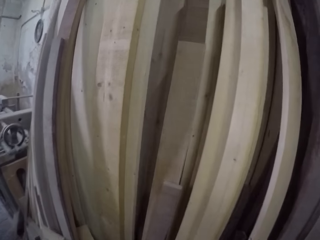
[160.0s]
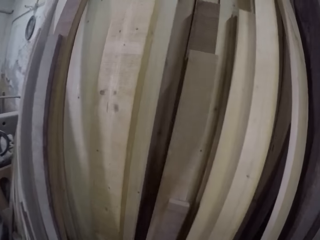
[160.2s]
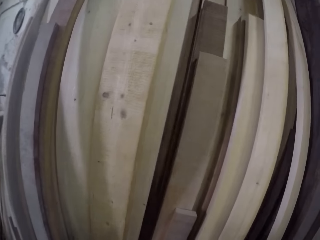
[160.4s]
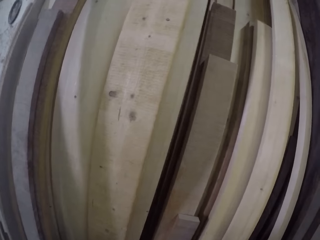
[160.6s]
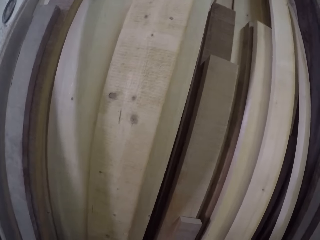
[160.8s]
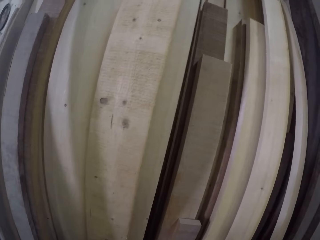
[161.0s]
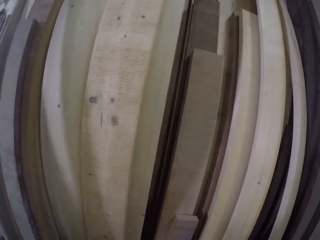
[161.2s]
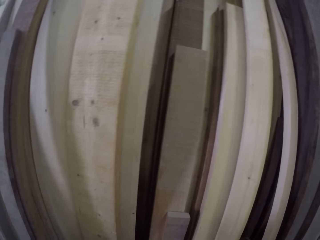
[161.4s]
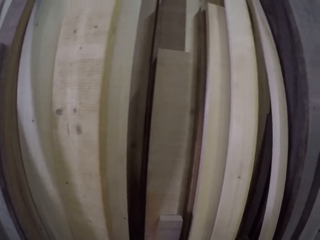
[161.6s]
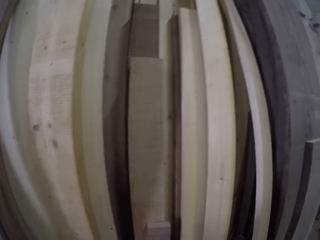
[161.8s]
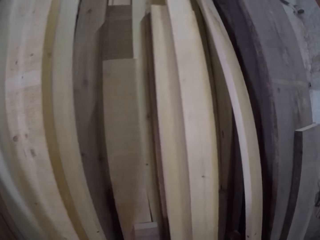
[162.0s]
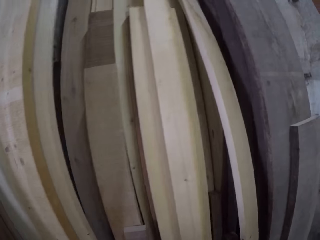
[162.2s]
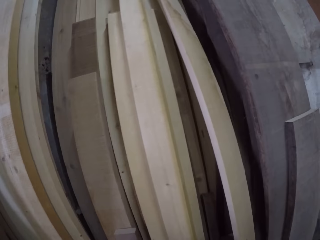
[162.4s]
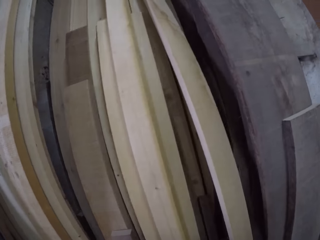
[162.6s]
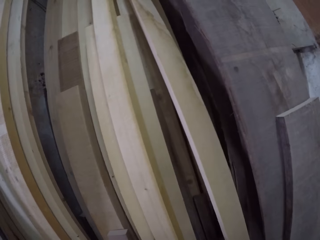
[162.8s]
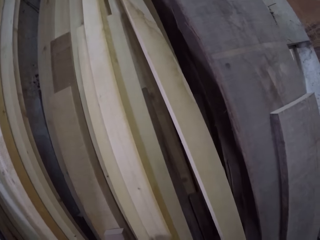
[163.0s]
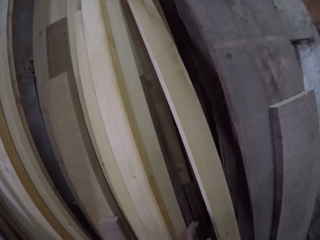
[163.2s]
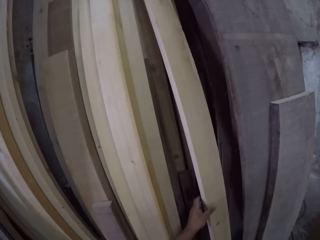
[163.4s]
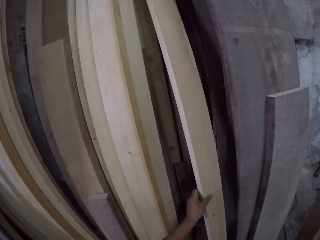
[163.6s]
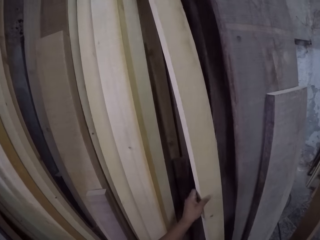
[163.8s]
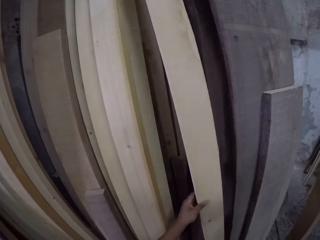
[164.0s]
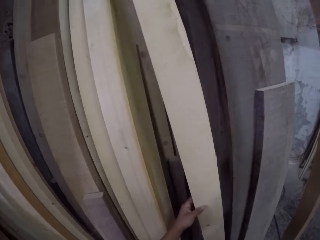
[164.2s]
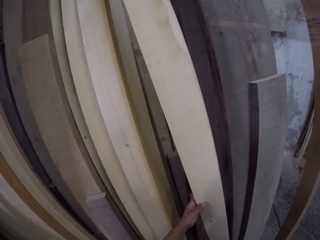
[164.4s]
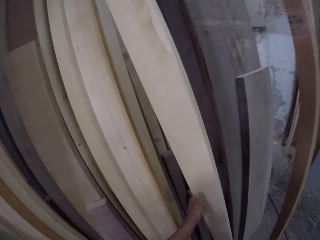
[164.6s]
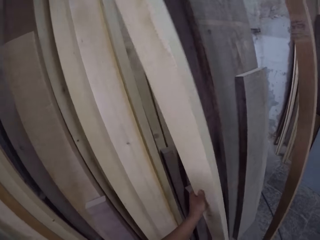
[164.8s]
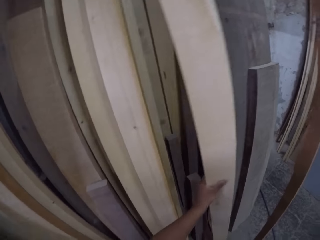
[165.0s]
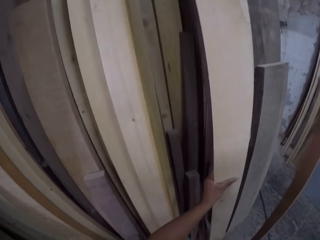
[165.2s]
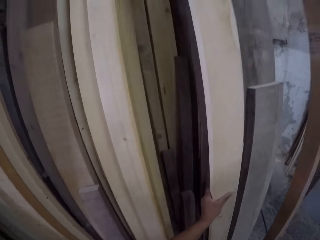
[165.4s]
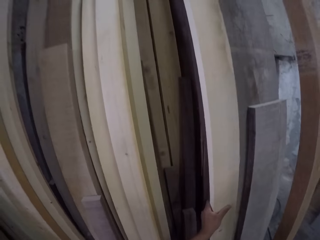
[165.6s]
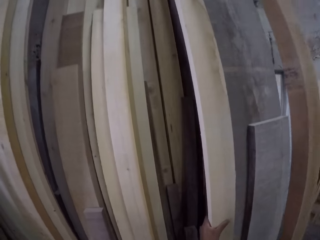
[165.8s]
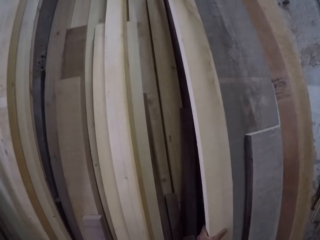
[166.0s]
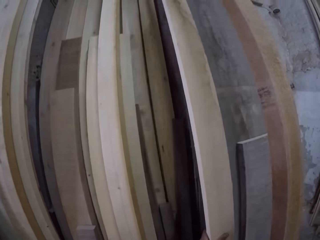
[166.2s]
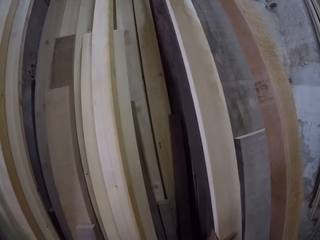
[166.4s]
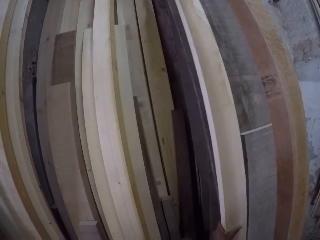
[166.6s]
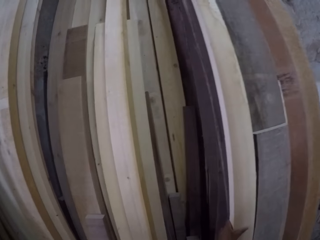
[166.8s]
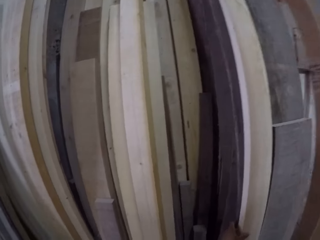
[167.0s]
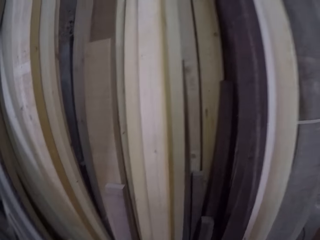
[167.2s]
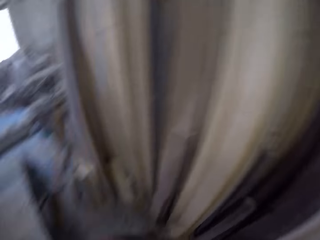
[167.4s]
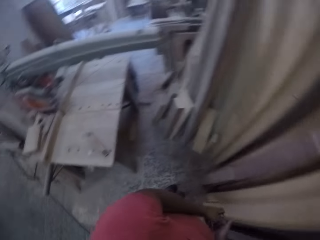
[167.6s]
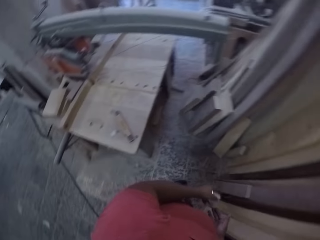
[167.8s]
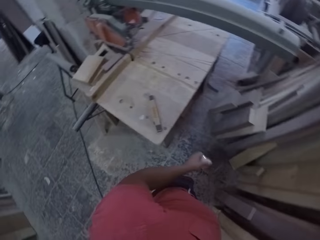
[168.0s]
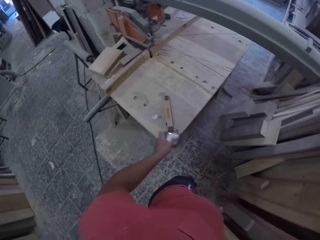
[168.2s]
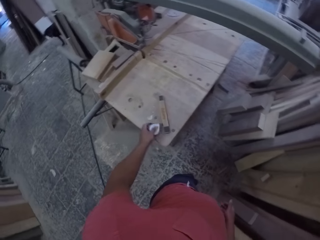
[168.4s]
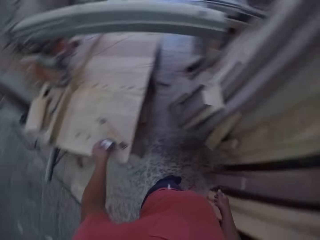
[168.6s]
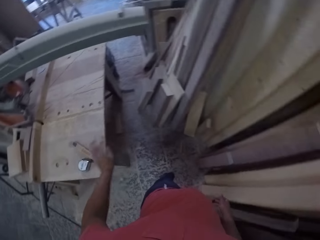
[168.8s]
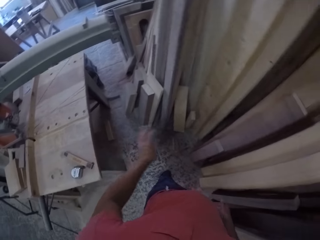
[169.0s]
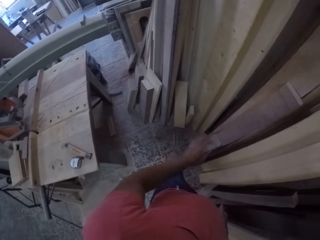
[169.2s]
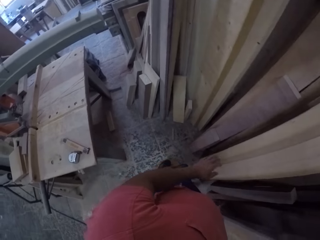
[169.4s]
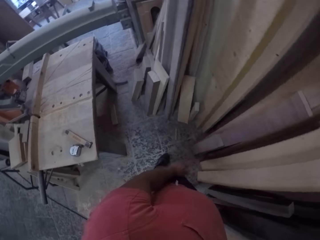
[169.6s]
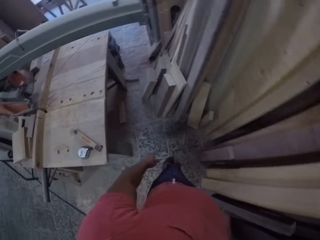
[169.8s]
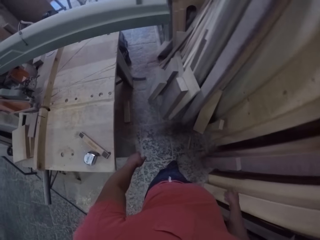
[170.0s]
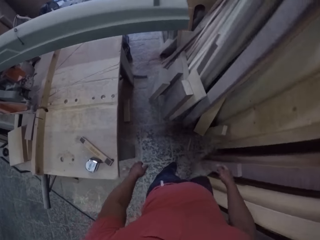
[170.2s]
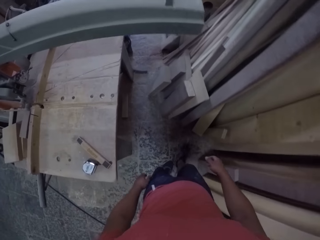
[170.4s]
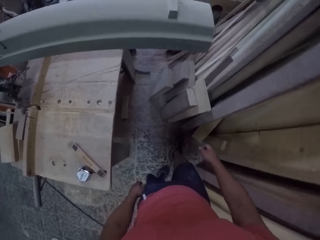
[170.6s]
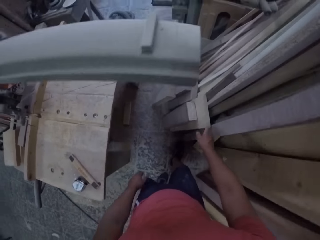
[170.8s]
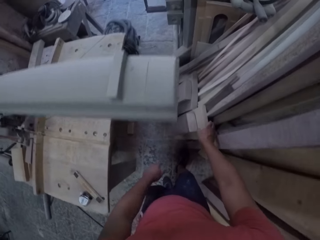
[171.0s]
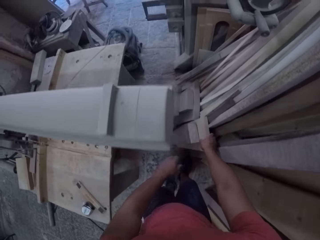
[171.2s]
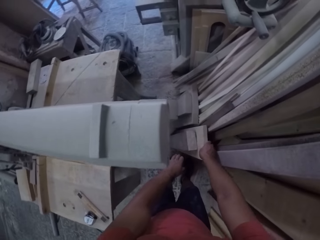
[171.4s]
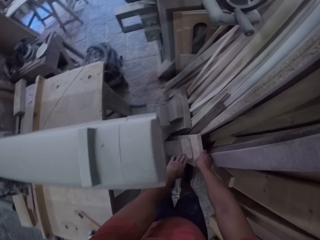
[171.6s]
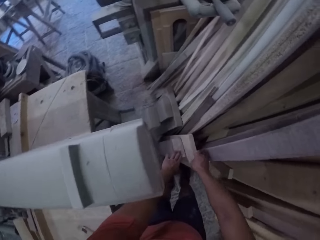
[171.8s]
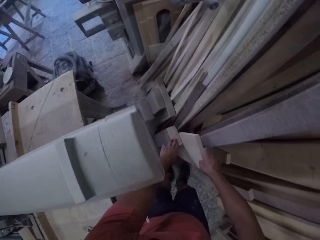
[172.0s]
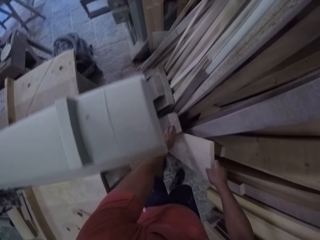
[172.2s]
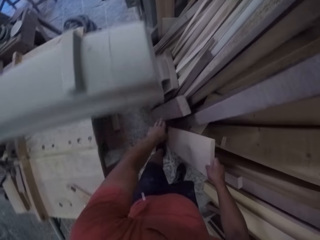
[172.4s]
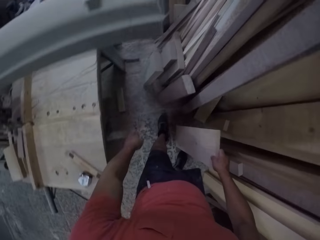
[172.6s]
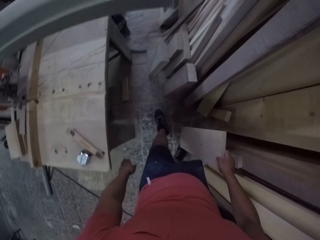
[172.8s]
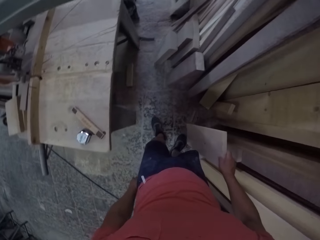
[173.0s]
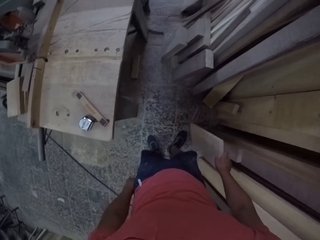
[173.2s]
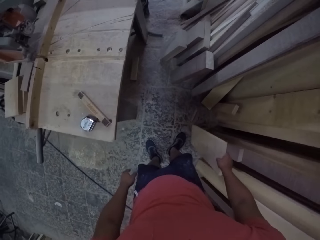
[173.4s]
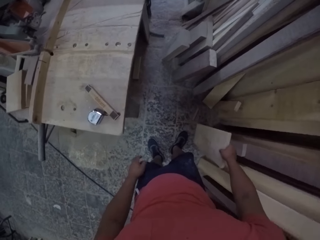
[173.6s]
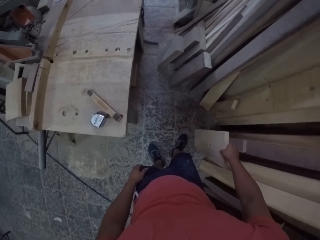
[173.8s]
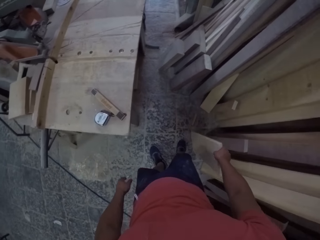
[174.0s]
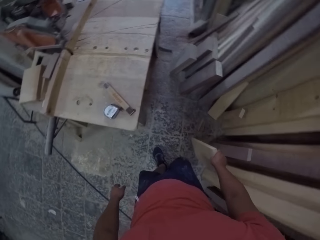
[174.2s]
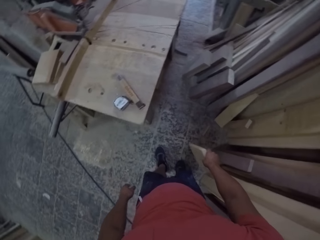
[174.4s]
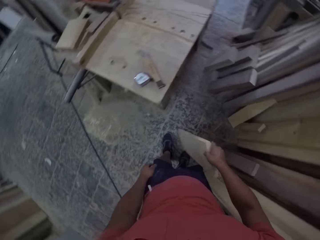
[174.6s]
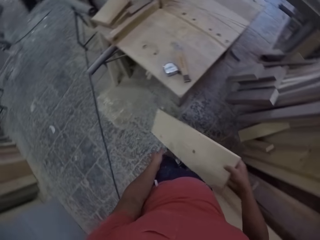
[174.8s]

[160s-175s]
The camera wearer looks at the wood. They hold the wood. They move the wood in the store. They look at the wood. They put the wood beside the wood. They put a tape measure on the table. They look at the wood. They pick the piece of wood in the store. They hold the piece of wood with the right hand.

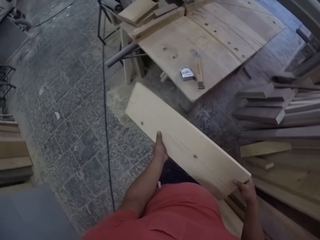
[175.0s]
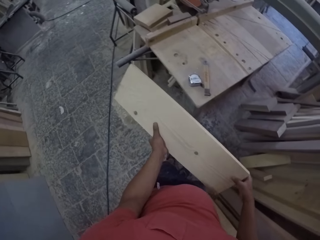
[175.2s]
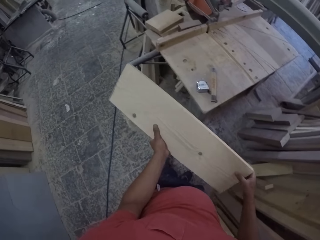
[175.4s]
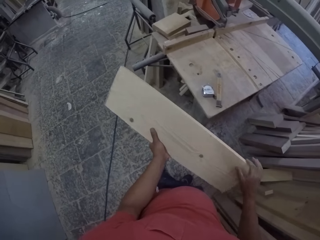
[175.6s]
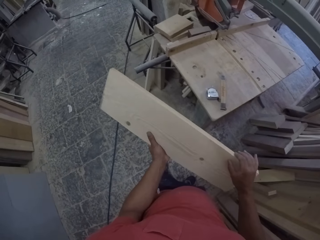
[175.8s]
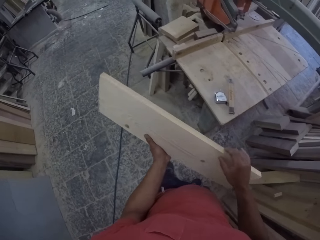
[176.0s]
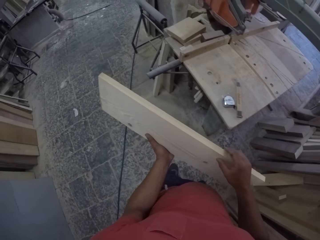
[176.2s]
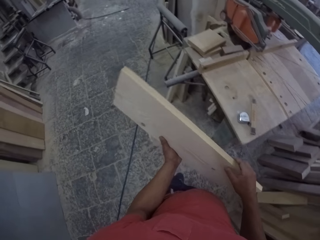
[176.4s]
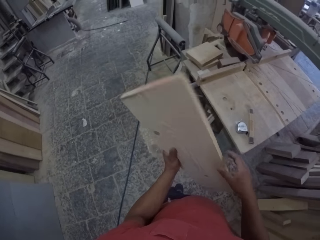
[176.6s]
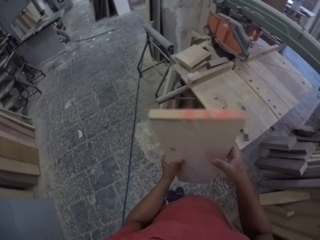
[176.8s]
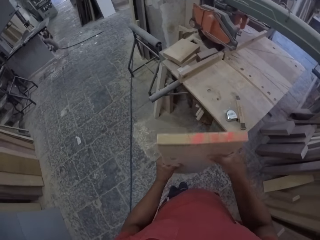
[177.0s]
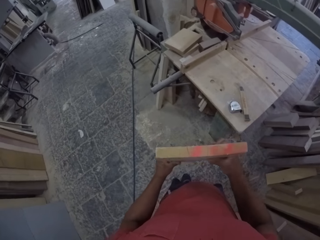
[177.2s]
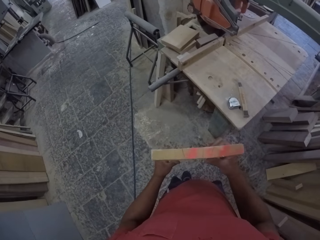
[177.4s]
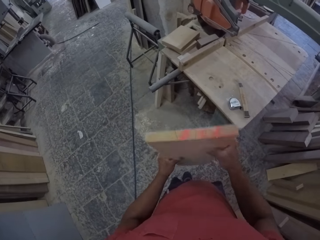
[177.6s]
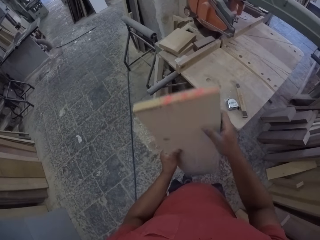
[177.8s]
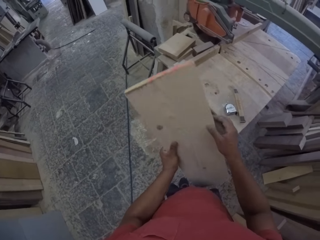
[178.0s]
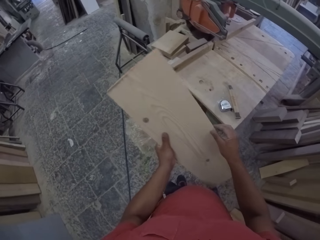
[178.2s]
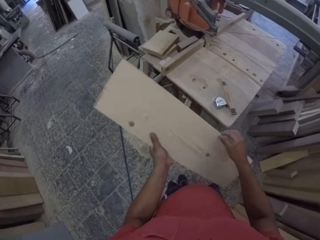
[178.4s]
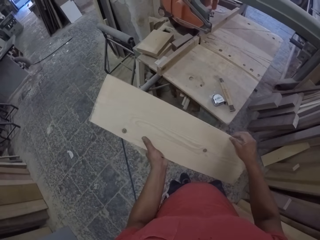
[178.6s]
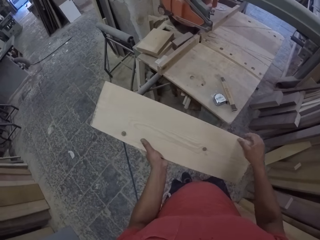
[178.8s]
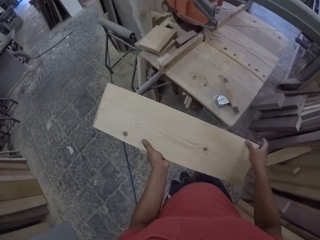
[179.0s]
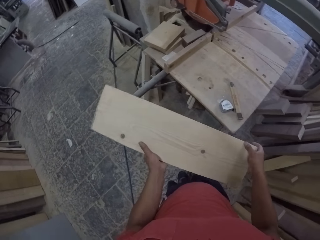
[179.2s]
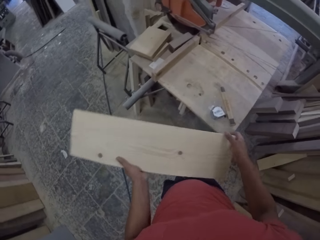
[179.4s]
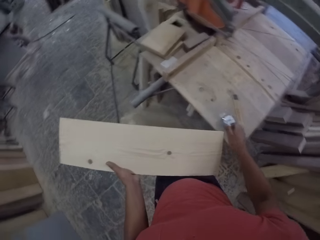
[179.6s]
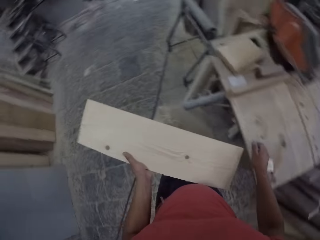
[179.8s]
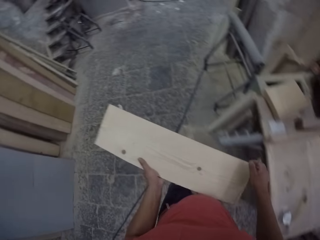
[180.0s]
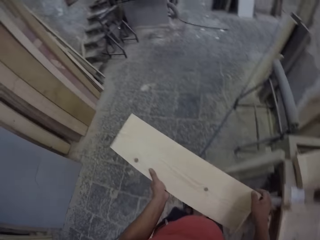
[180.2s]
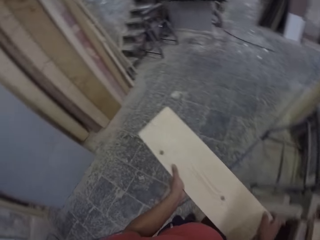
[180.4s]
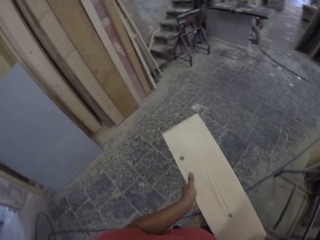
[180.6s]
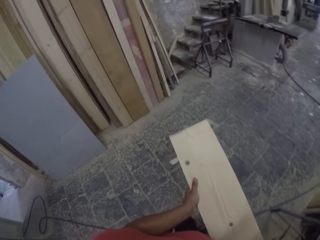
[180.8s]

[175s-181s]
The camera wearer holds the piece of wood with hands. They look at the piece of wood. They walk on the workshop.
